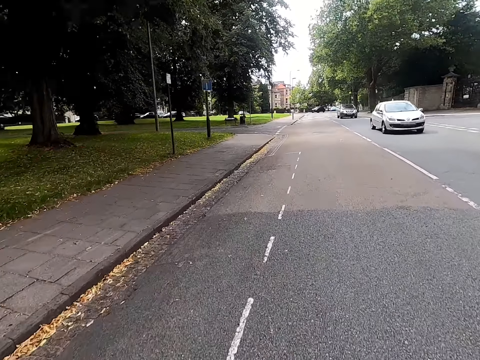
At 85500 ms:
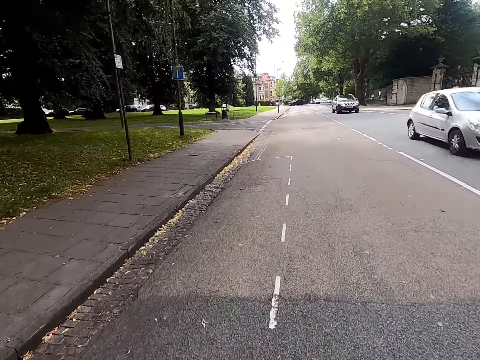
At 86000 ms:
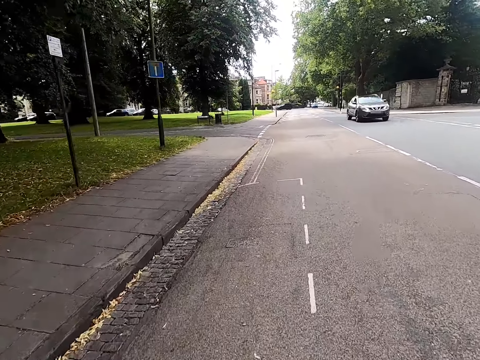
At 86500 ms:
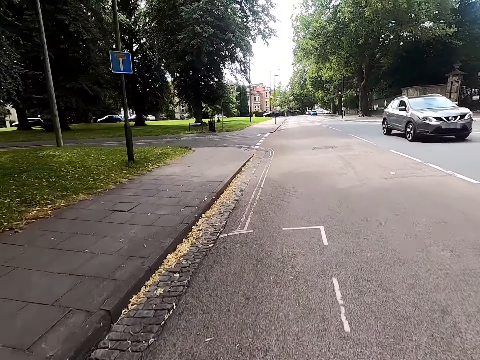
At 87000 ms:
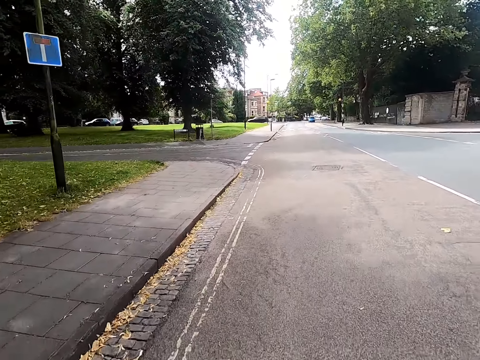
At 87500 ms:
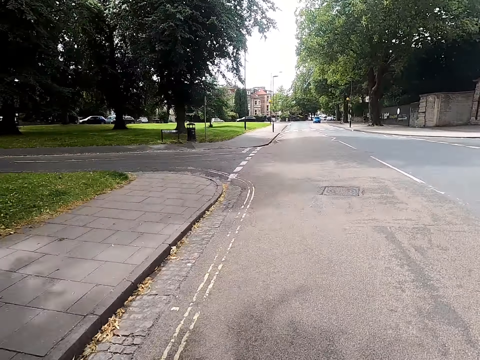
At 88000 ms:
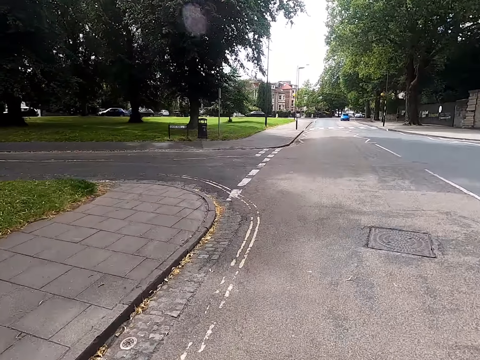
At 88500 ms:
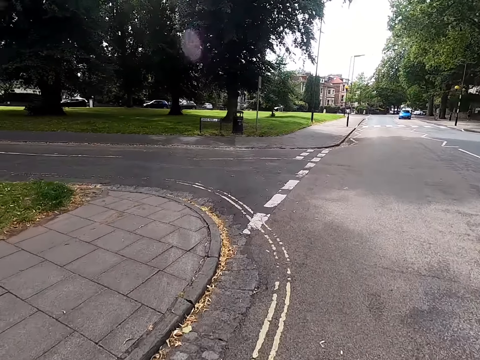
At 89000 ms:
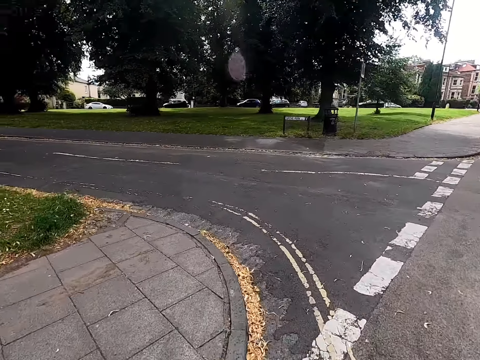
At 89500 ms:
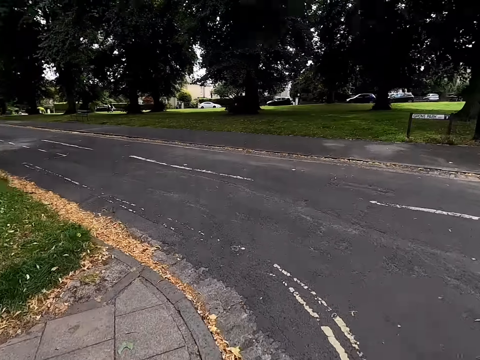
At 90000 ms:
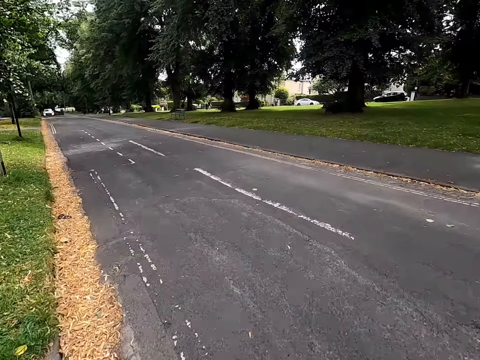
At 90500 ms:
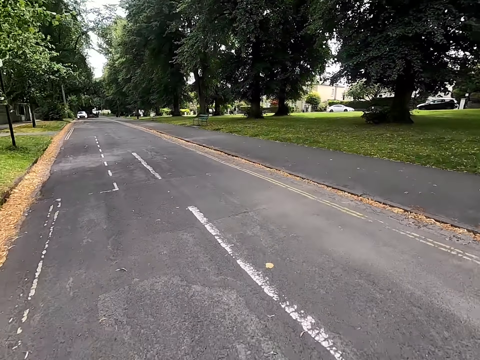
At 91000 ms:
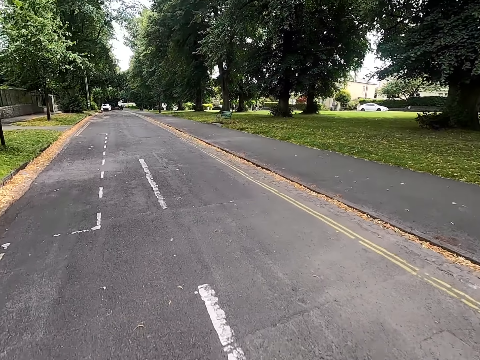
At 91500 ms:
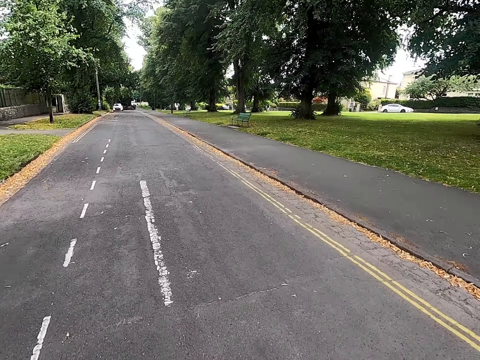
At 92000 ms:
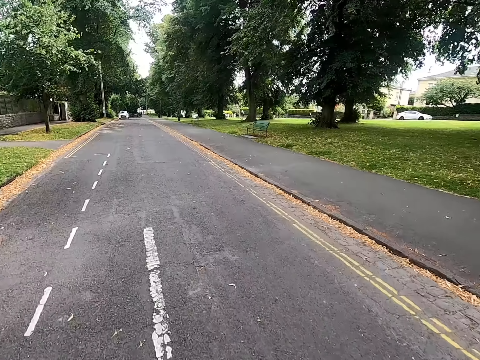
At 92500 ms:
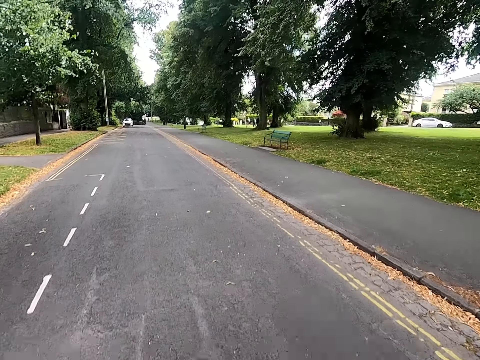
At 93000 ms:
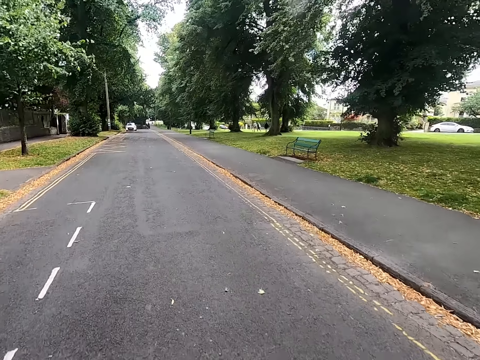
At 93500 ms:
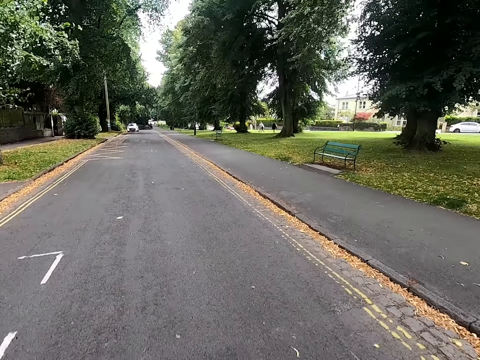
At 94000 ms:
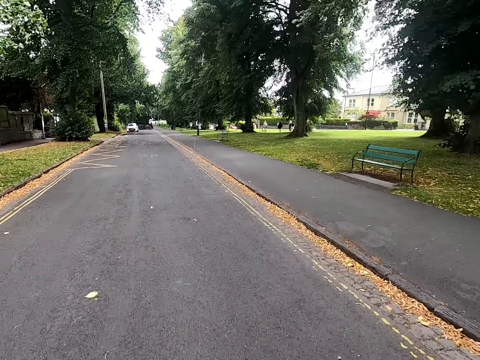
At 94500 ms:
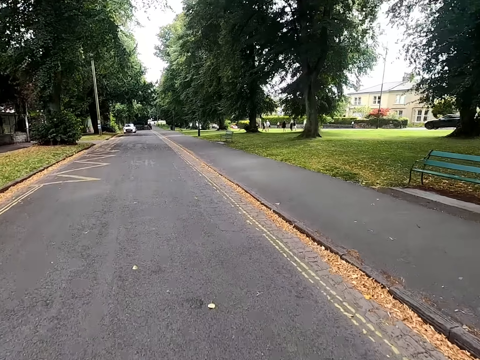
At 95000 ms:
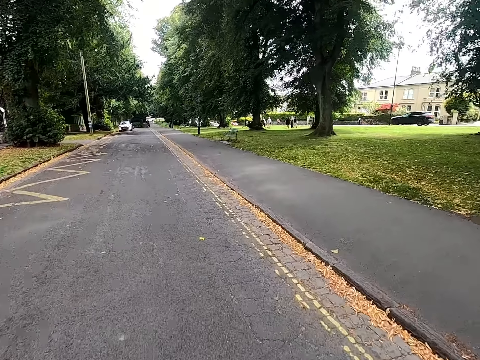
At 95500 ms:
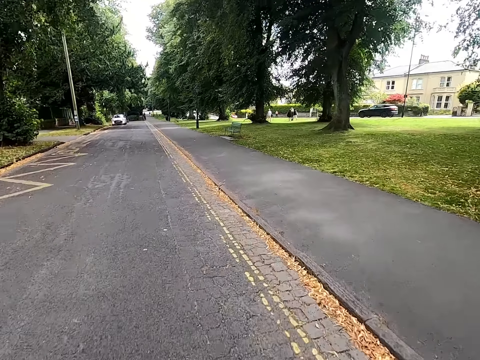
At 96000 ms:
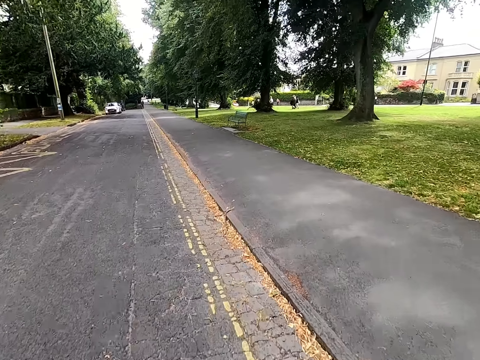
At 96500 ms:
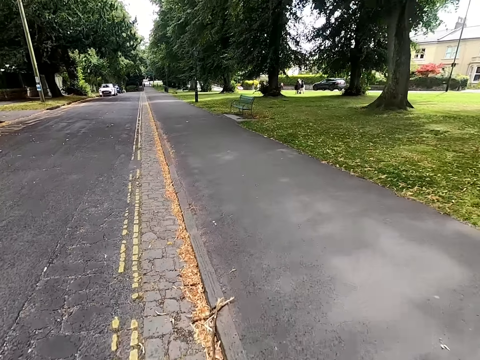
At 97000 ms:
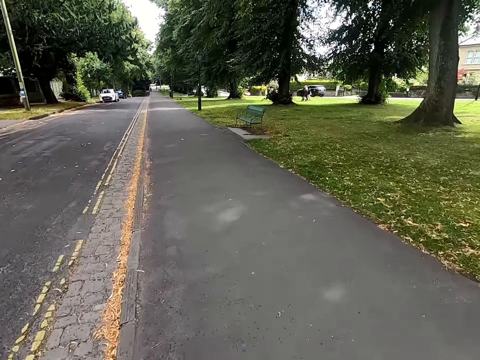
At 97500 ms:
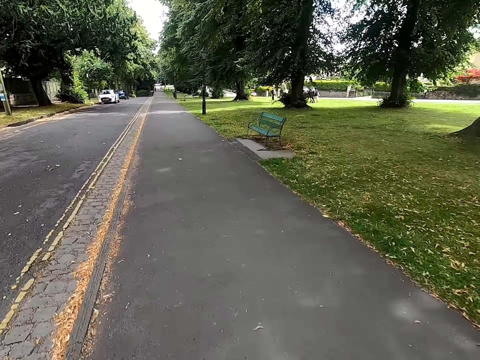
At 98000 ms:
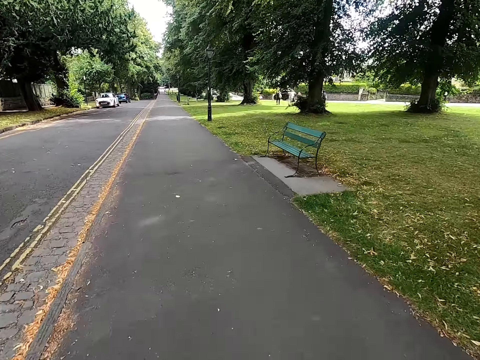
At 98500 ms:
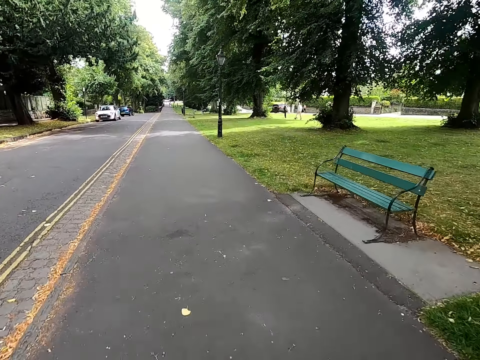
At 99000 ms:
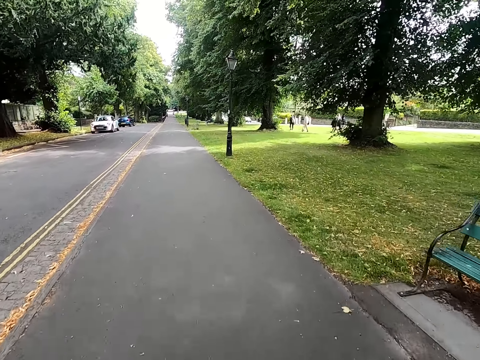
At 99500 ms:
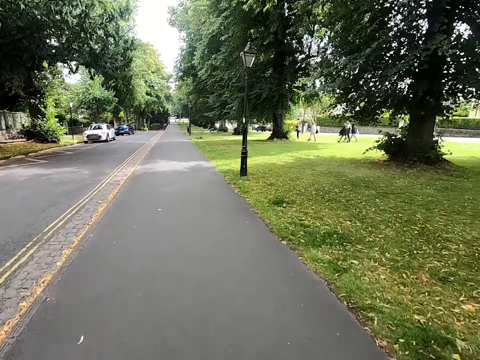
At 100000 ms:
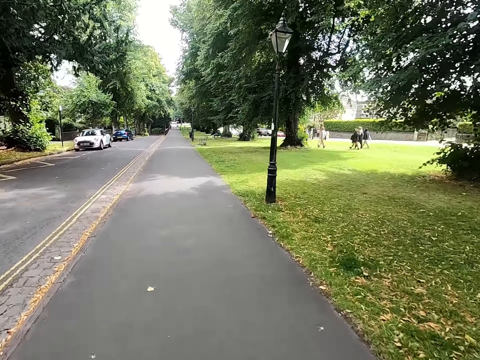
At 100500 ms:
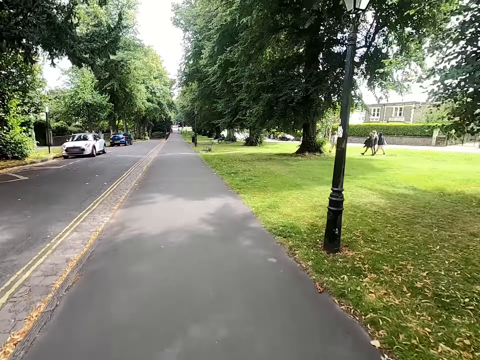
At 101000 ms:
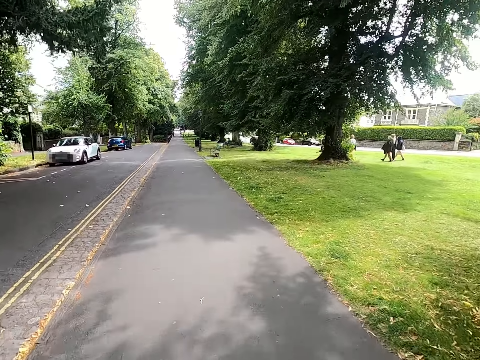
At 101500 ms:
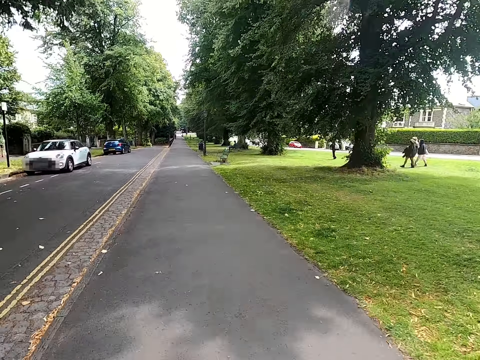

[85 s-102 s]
The camera wearer rides a bicycle past cars. They ride the bicycle on the road. They ride the bicycle on the sidewalk.

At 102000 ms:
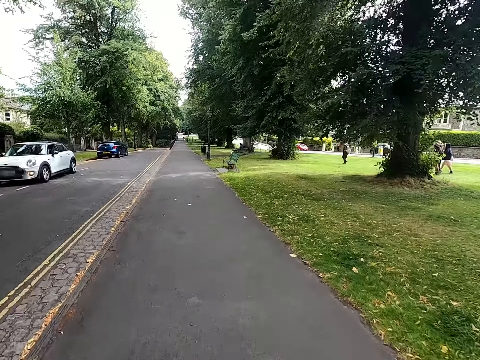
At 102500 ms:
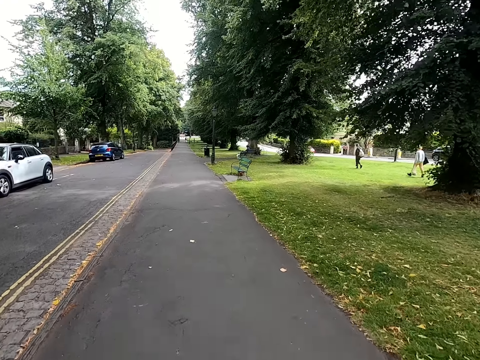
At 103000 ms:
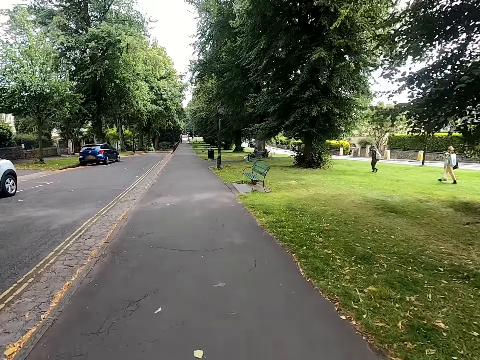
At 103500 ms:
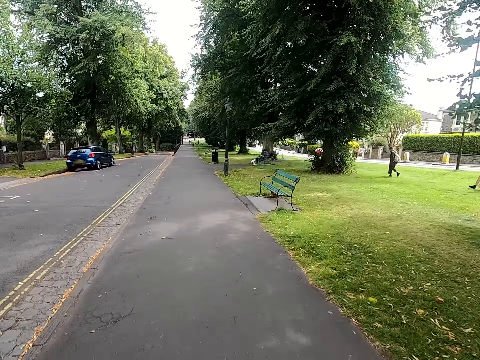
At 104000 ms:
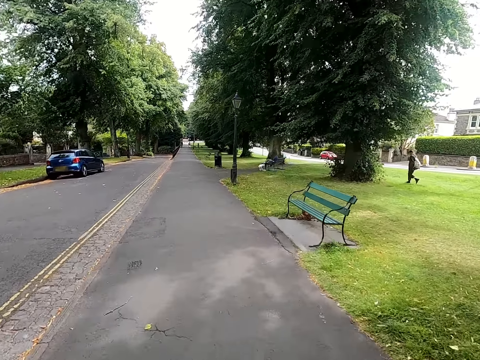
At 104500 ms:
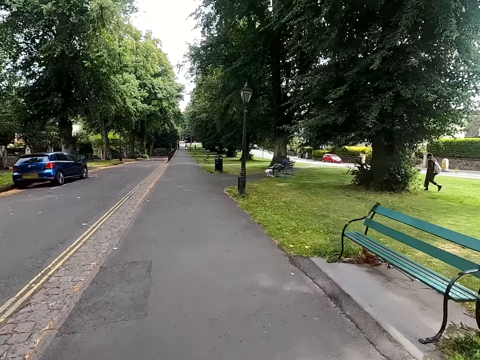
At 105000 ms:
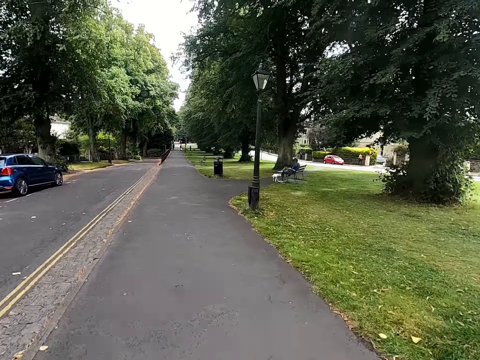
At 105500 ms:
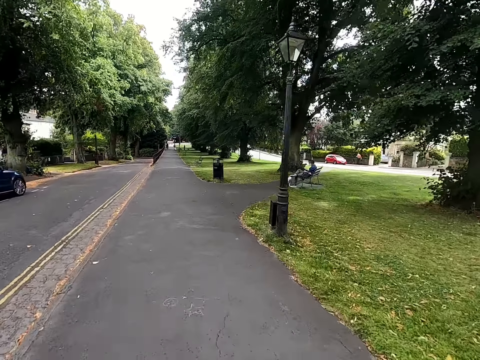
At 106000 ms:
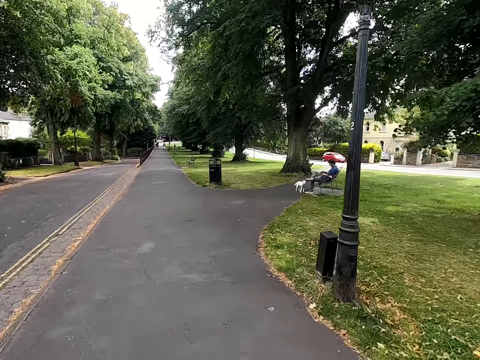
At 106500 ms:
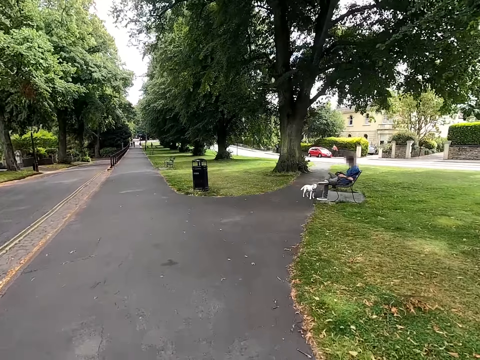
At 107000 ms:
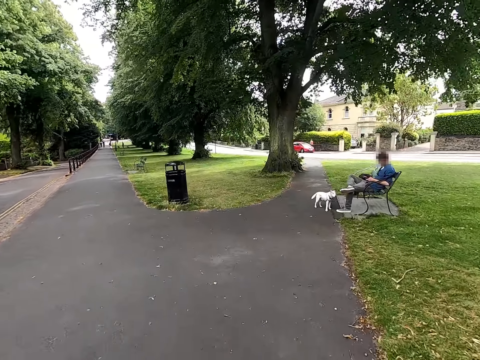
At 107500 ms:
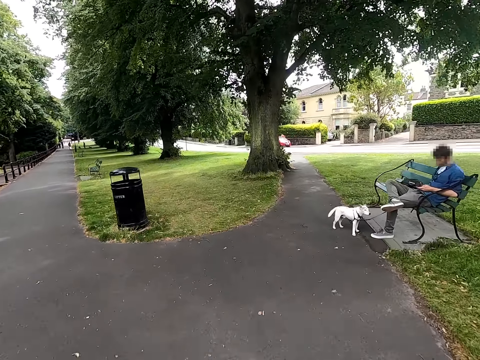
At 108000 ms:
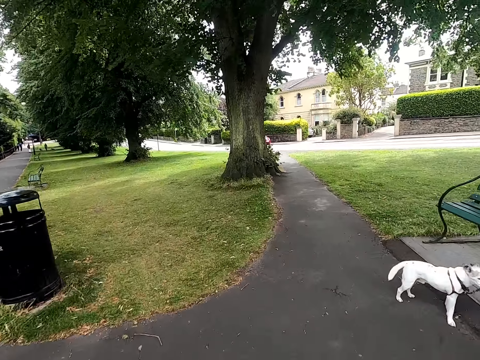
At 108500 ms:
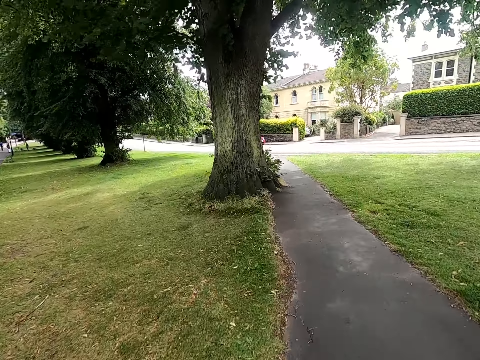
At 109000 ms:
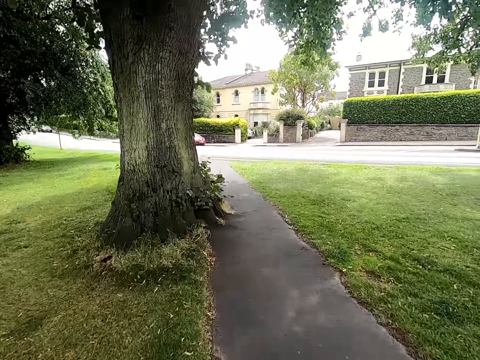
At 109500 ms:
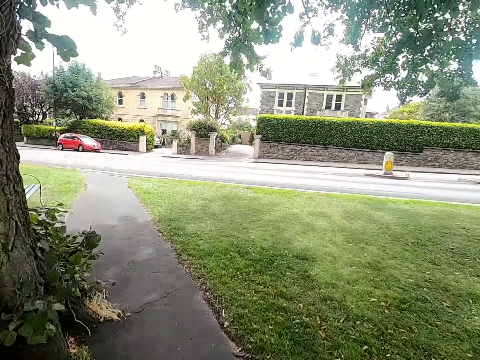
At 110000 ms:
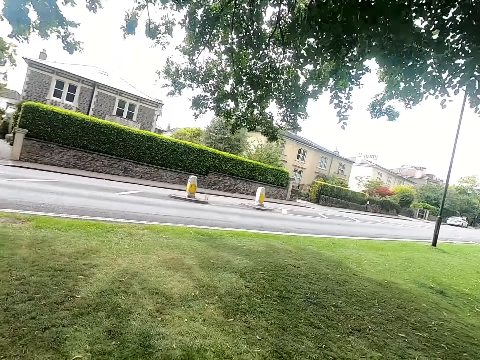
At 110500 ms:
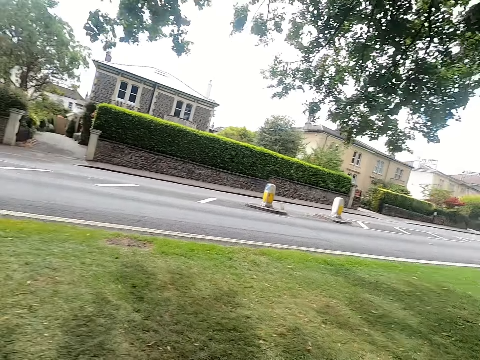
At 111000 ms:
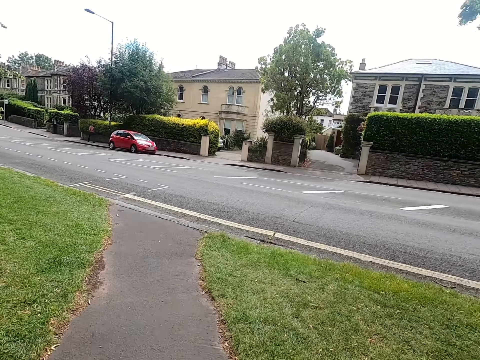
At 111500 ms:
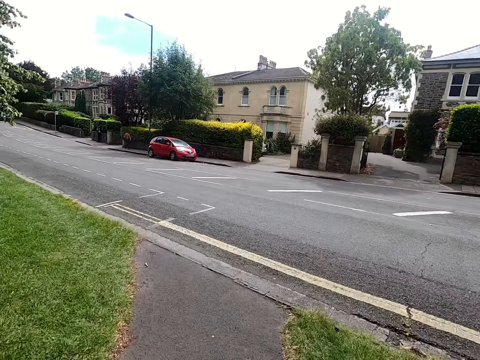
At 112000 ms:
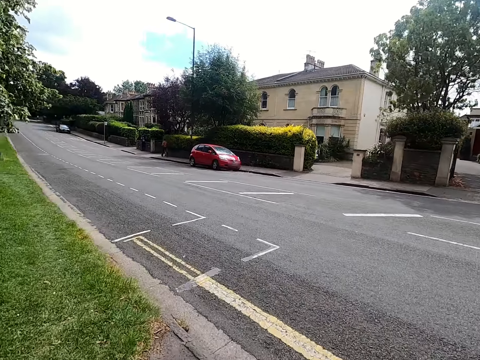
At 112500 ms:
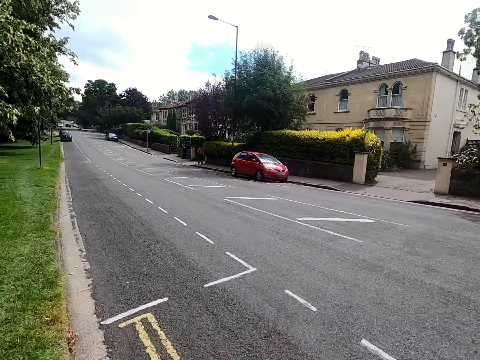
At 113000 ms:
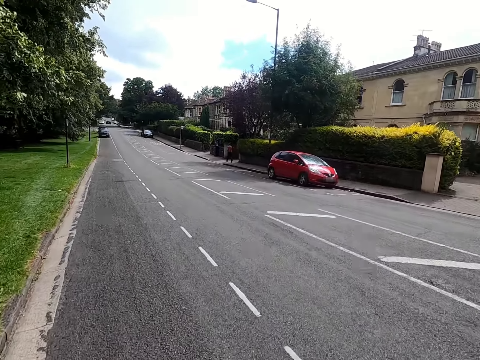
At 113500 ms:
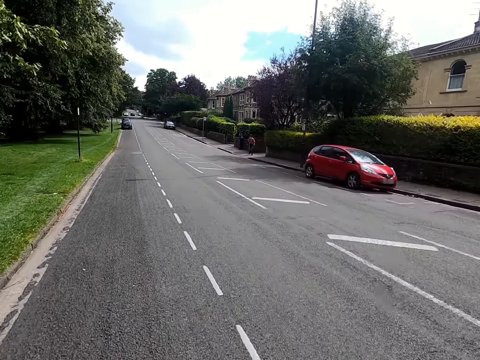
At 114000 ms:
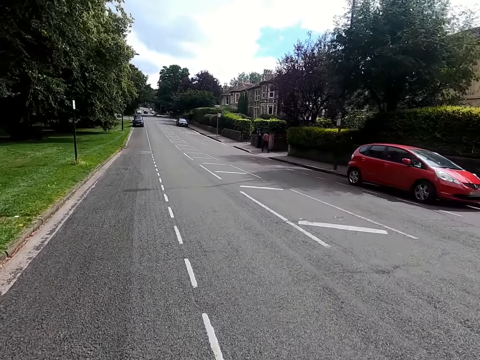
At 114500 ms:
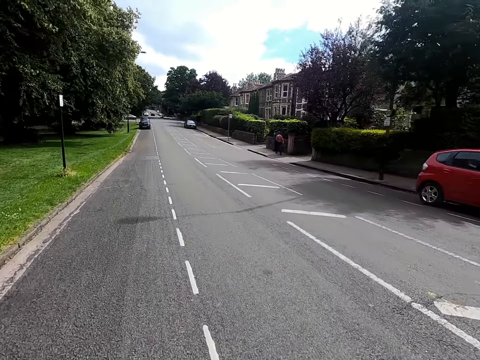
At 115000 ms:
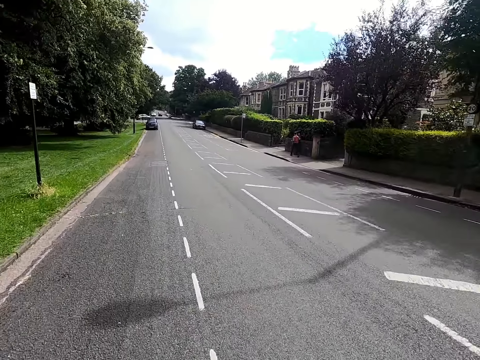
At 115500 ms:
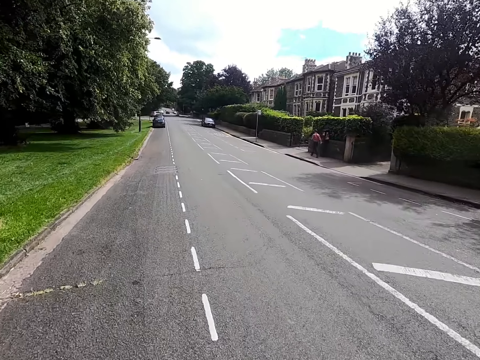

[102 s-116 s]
The camera wearer cycles the bicycle on the crosswalk. They cycle the bicycle on the road.
